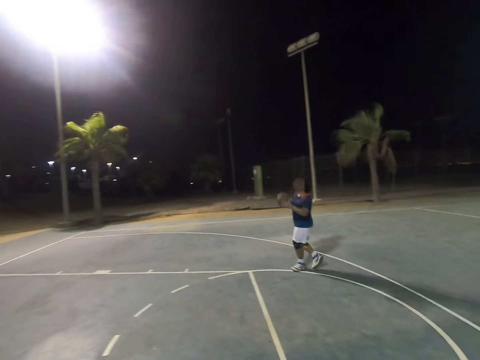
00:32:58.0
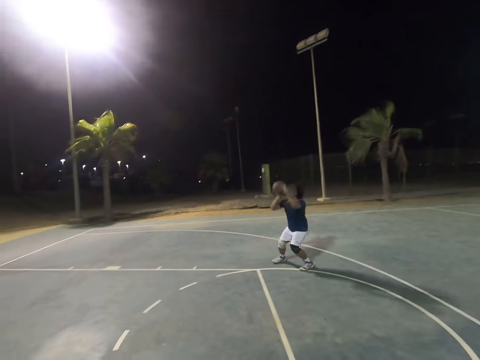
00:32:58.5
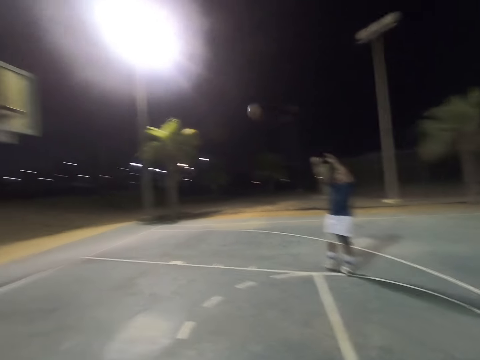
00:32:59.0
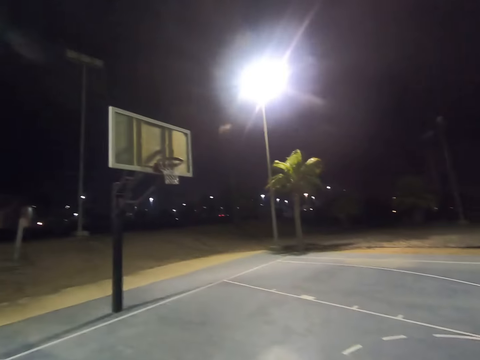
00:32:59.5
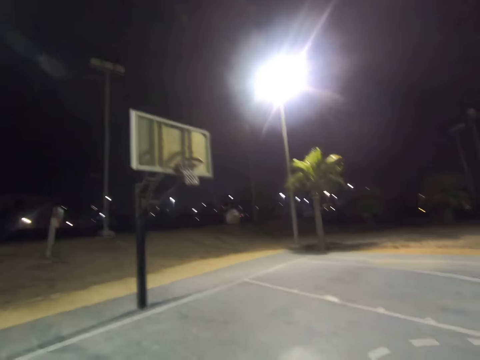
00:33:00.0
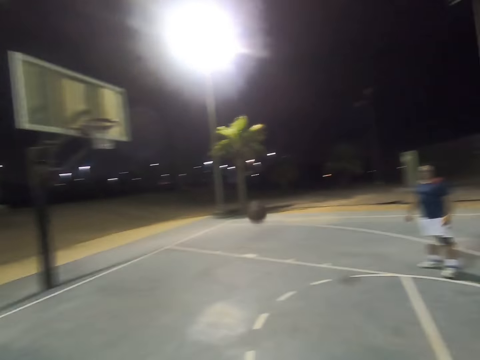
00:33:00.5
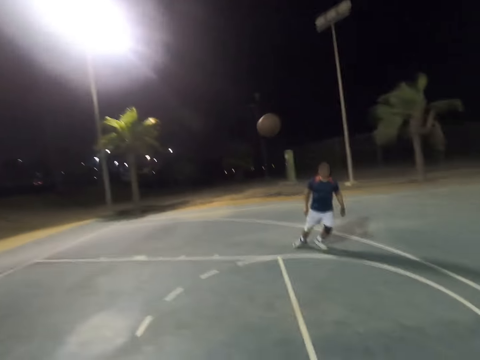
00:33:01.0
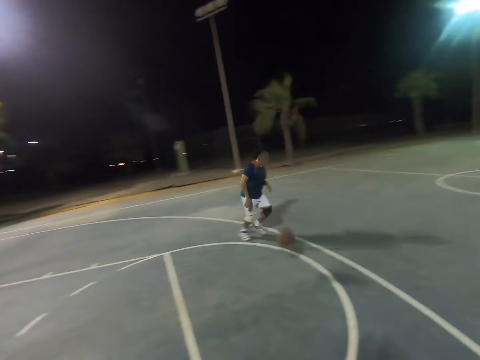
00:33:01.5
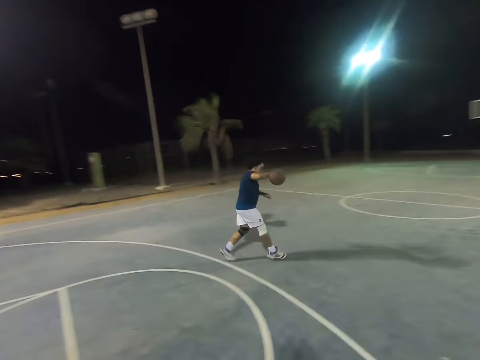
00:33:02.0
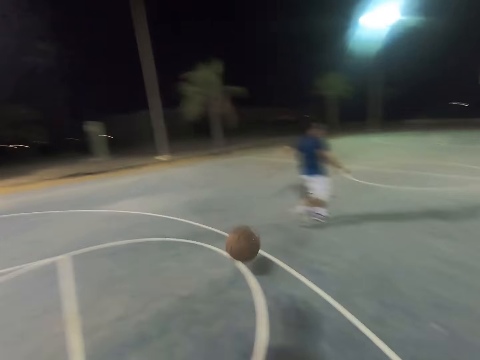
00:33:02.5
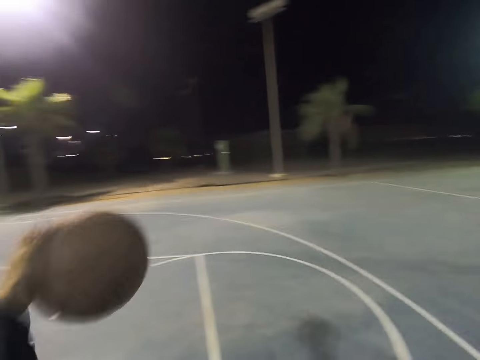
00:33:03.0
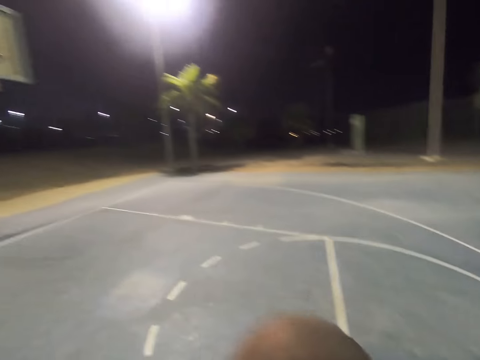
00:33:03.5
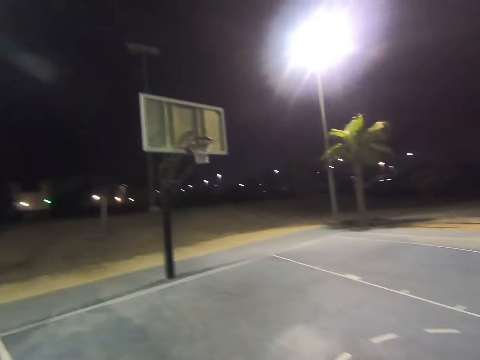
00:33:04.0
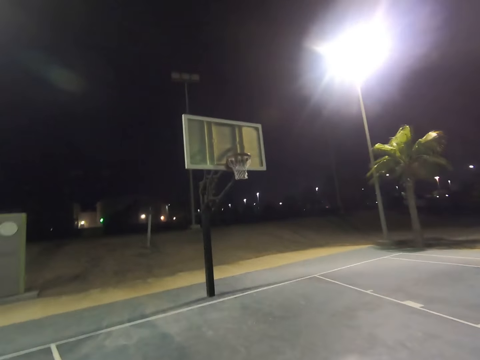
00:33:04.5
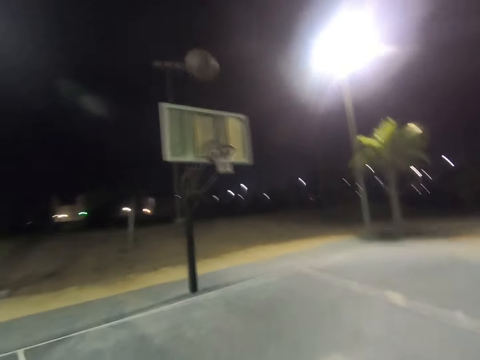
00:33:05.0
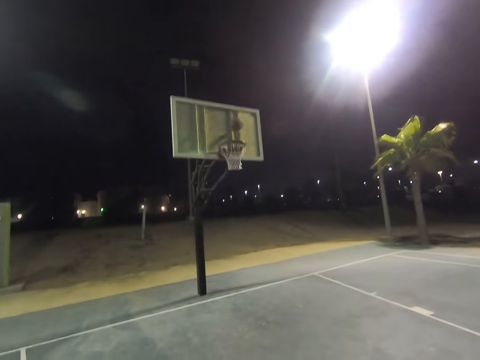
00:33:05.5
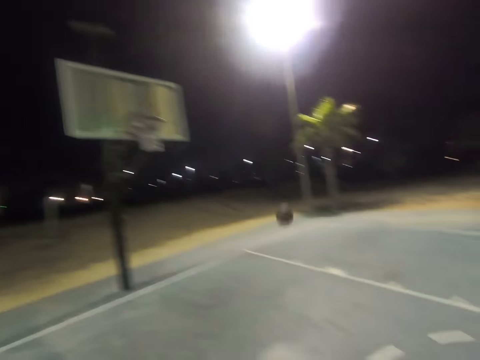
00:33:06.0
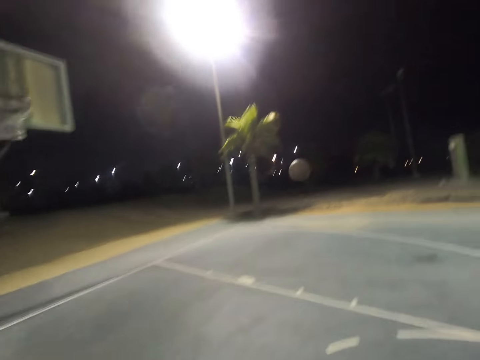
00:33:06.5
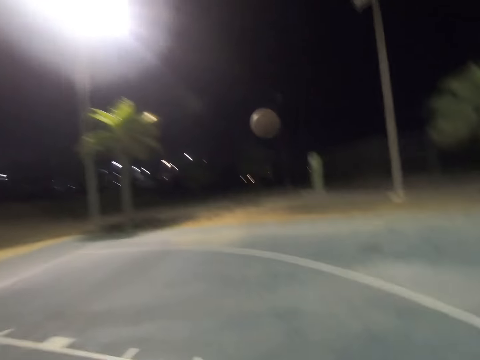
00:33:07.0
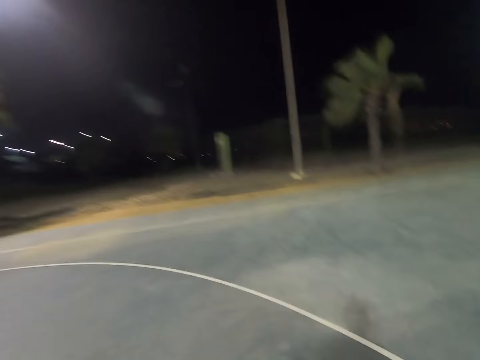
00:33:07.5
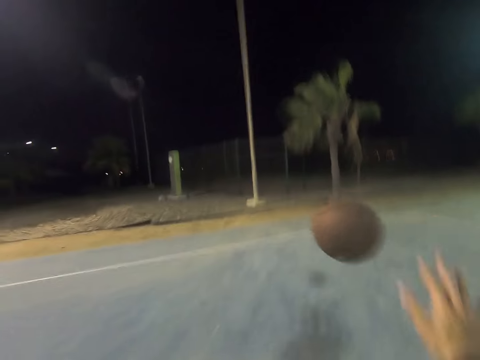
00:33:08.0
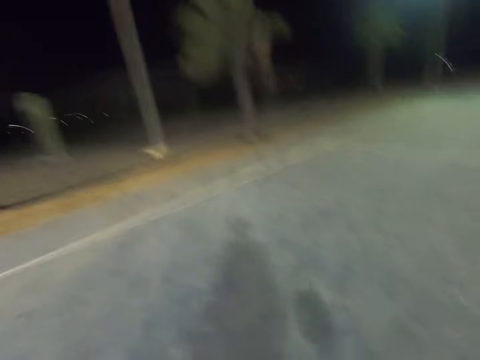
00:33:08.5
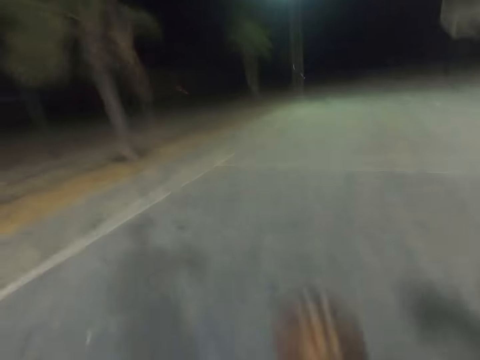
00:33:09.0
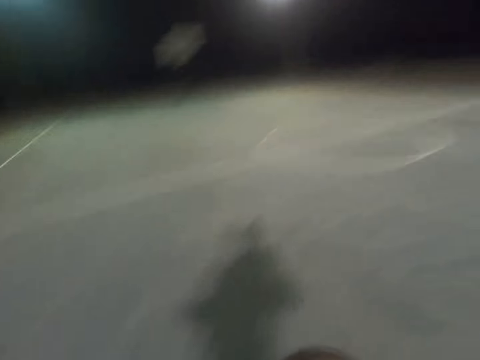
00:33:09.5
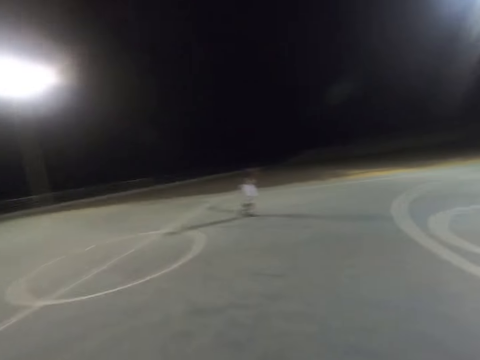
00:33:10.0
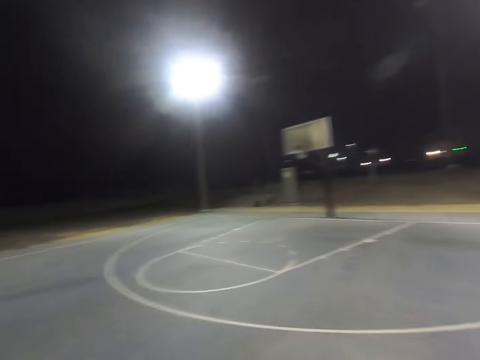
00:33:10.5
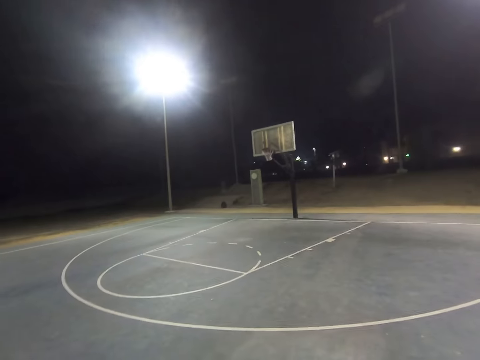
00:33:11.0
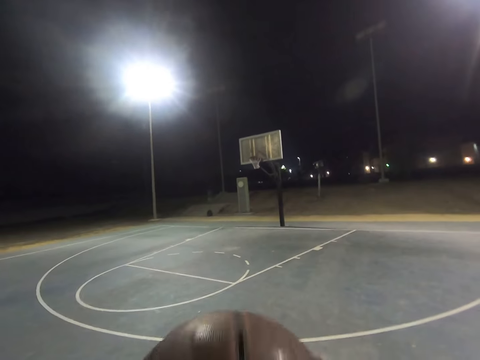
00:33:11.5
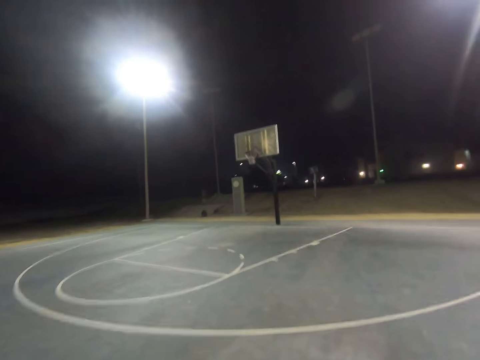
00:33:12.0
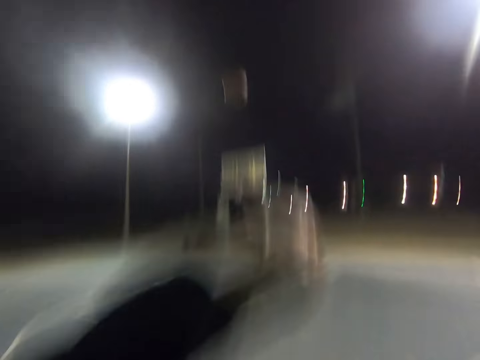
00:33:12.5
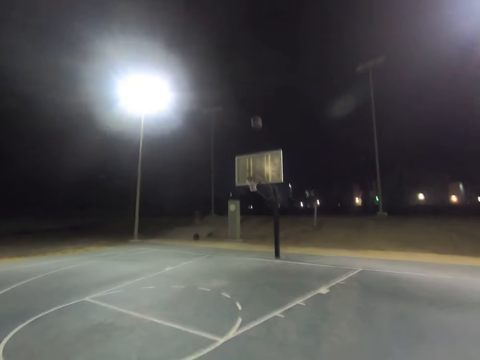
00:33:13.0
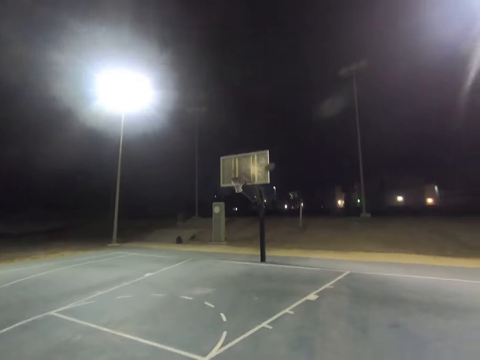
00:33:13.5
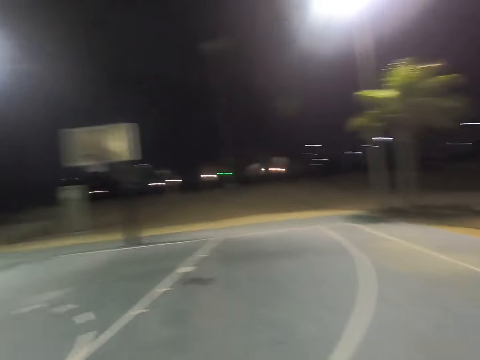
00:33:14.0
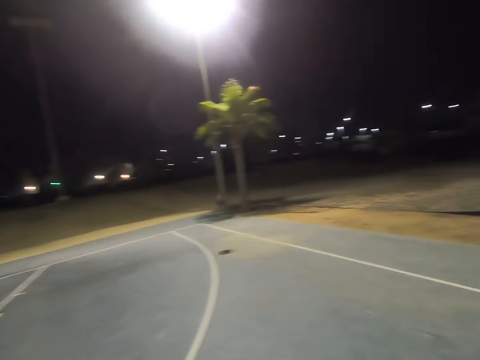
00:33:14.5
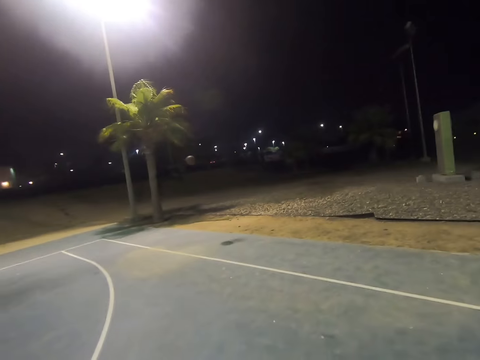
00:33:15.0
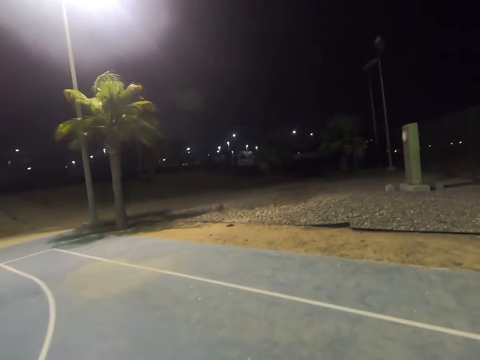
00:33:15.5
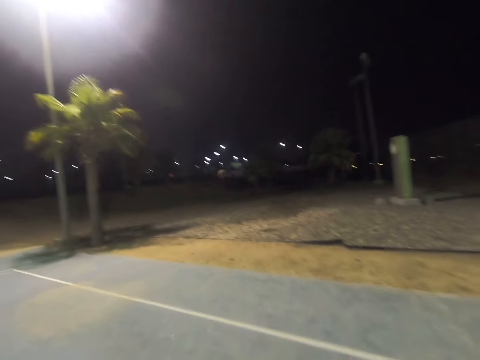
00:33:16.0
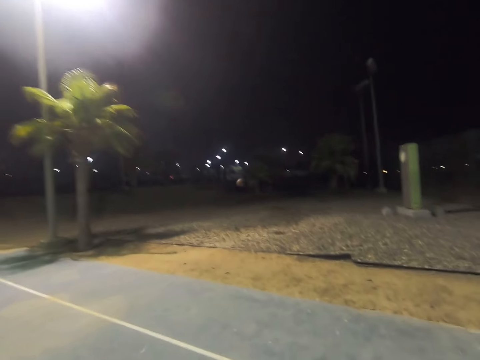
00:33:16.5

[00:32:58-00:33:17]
A man catches the ball, throws the ball into the hoop, and throws the ball to the camera wearer. The camera wearer throws the ball to the hoop. They catch the ball. They throw the ball to the hoop.

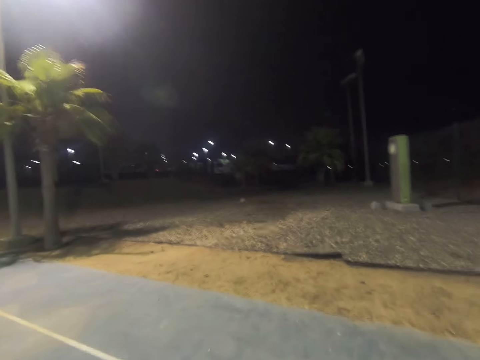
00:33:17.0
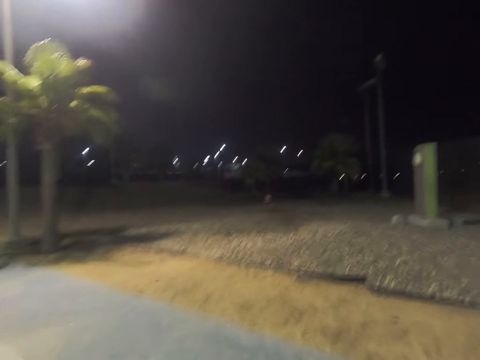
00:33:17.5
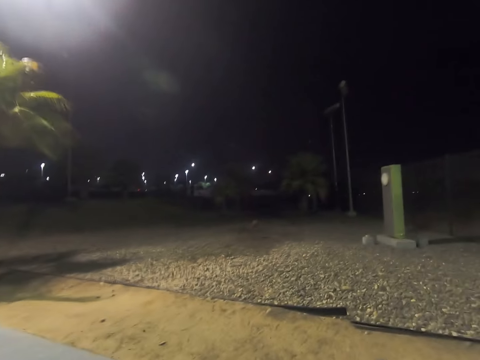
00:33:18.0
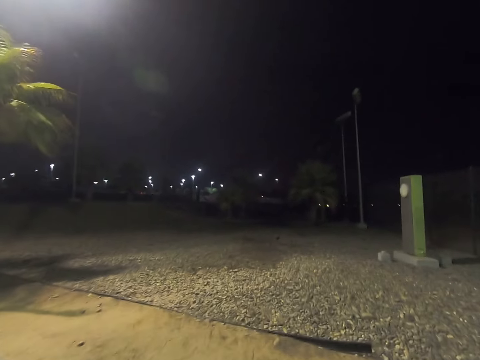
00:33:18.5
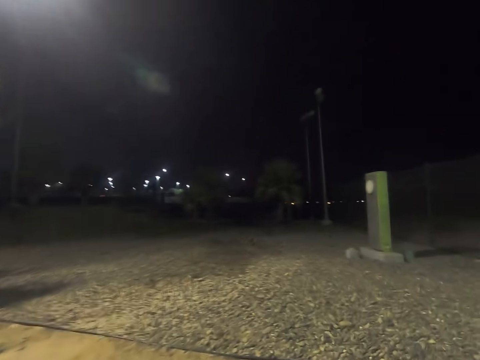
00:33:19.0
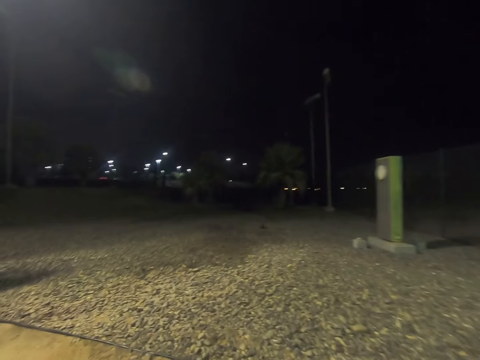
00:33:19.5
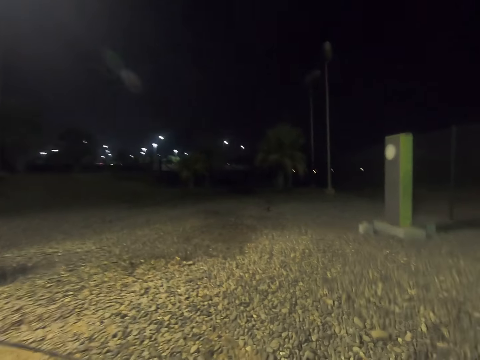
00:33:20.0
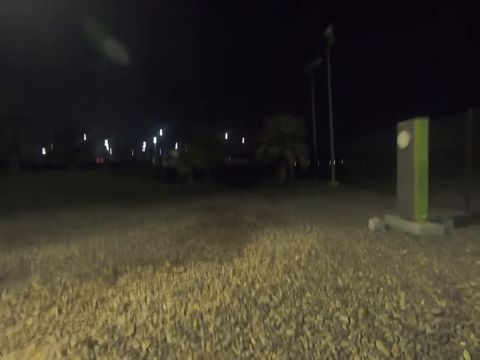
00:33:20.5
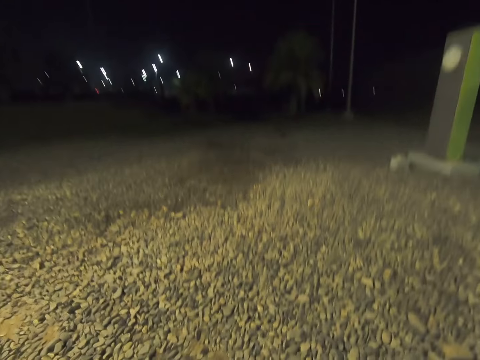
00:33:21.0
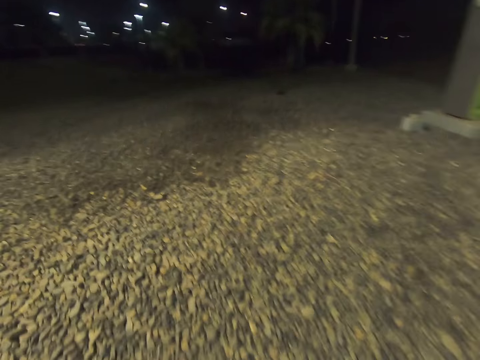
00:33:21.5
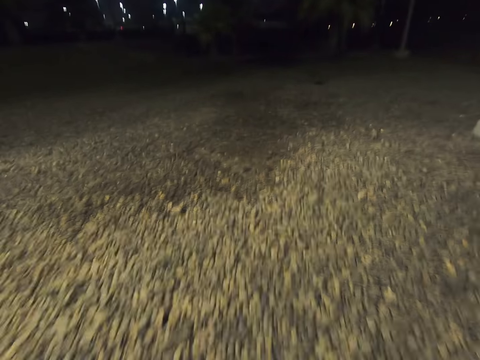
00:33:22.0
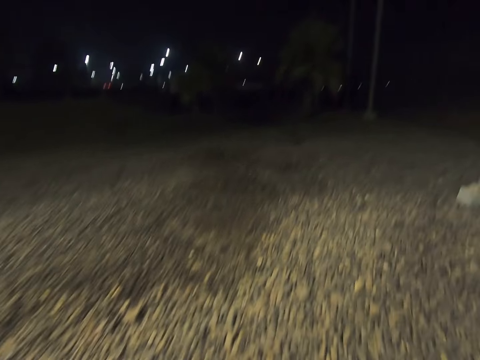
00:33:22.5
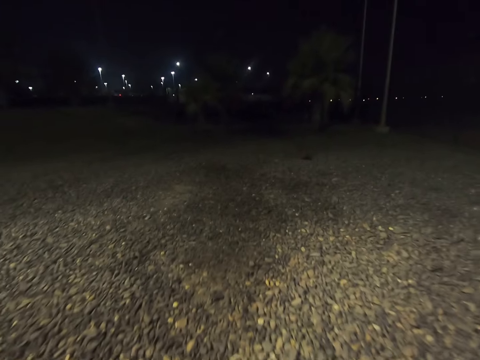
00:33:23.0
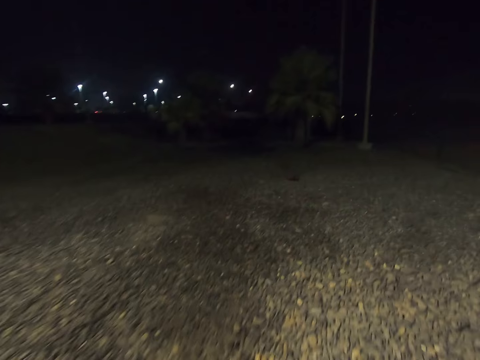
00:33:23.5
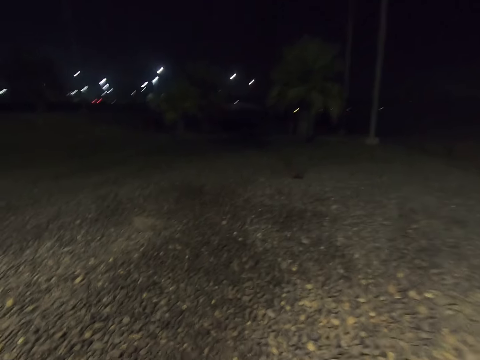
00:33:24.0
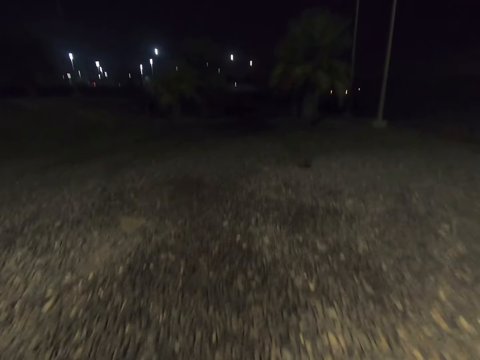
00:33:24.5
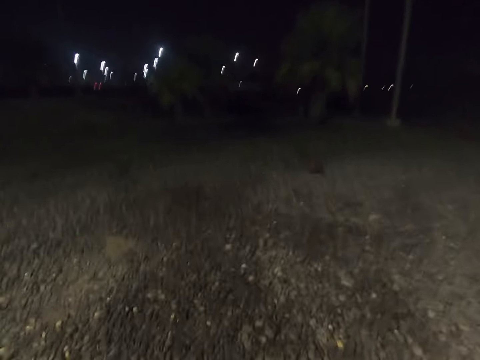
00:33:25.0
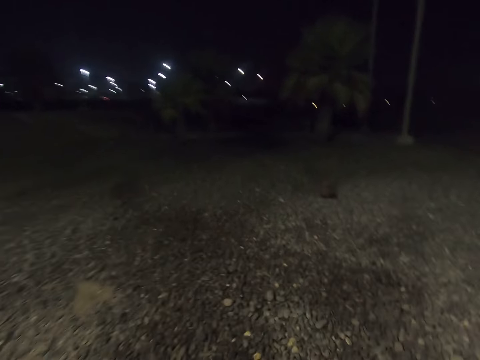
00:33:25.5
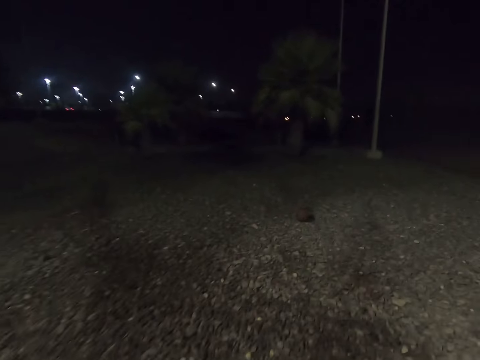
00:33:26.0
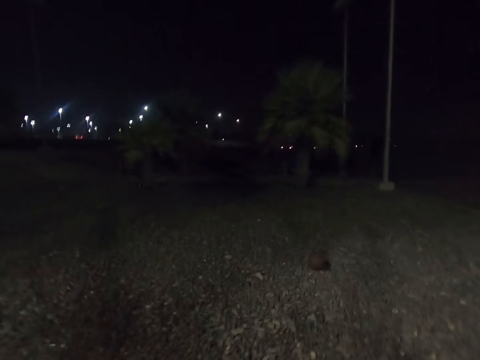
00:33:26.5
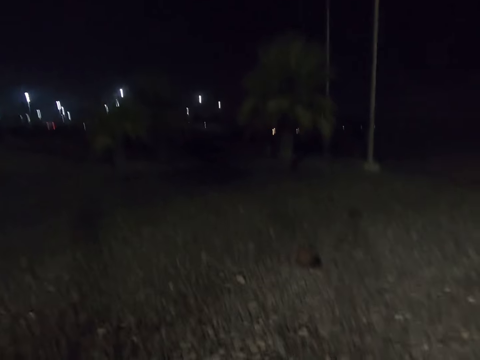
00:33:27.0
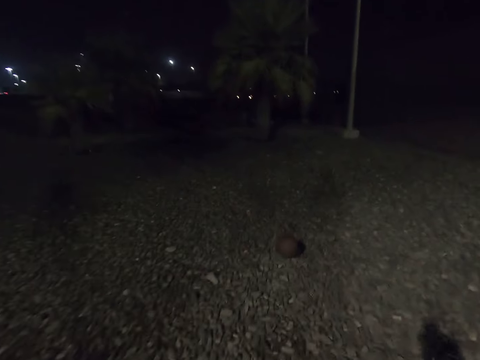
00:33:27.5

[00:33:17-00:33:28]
The camera wearer walks towards the ball.
